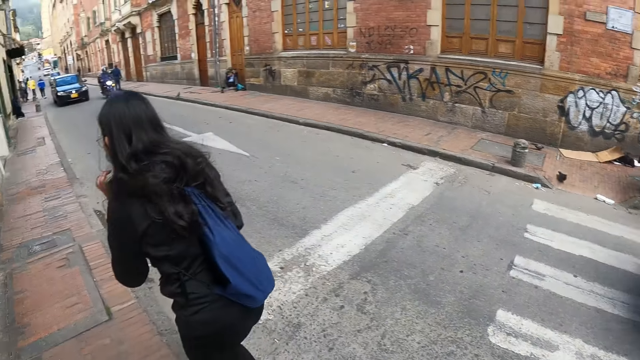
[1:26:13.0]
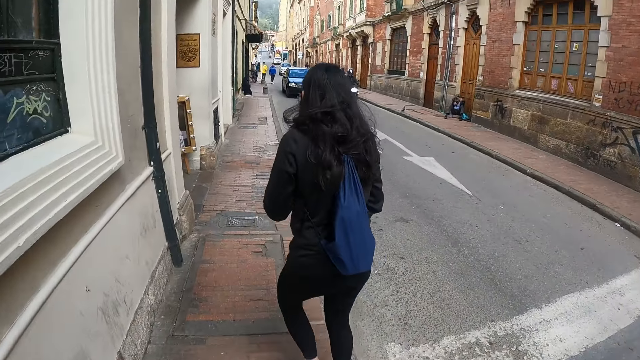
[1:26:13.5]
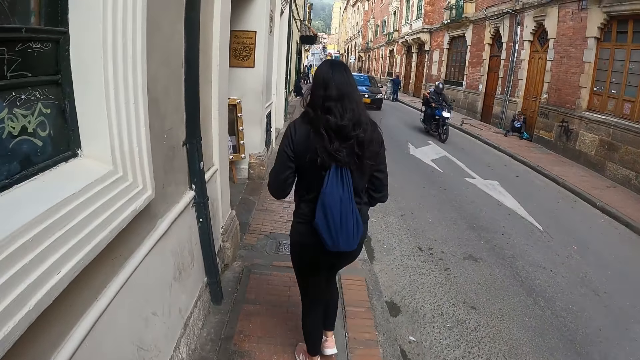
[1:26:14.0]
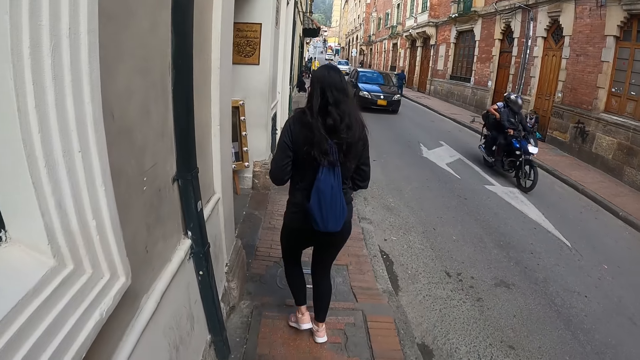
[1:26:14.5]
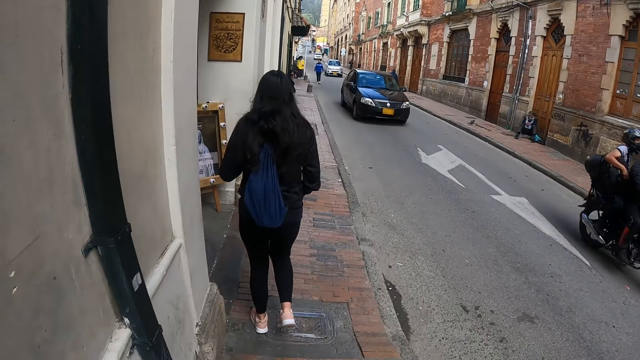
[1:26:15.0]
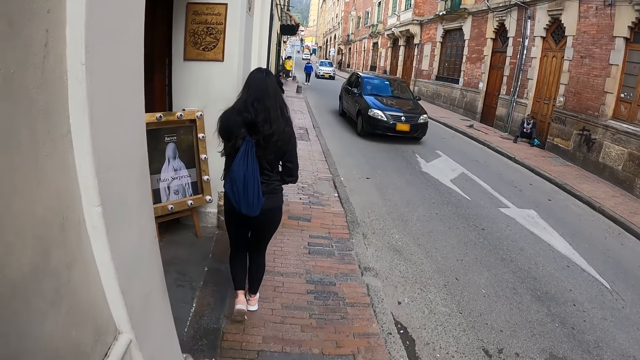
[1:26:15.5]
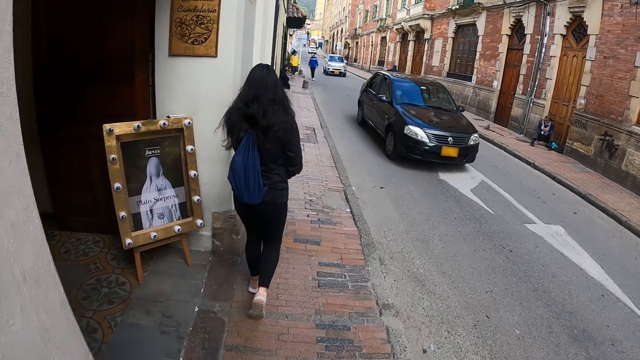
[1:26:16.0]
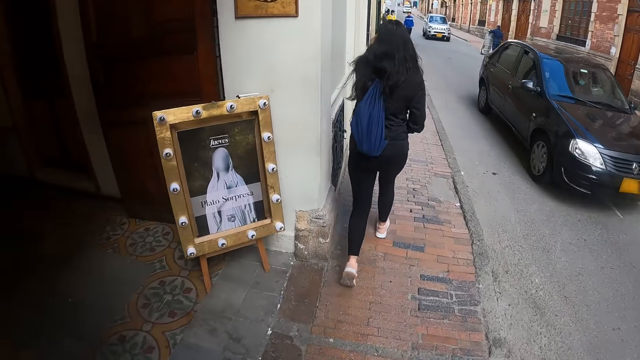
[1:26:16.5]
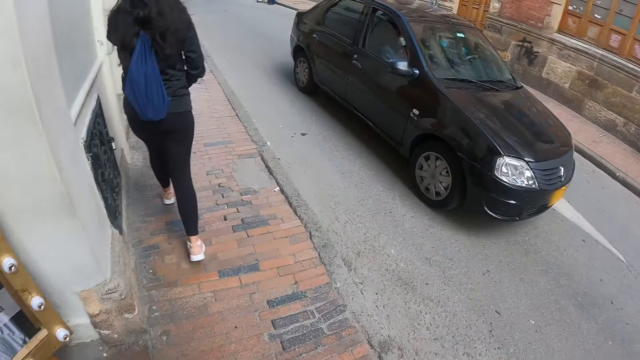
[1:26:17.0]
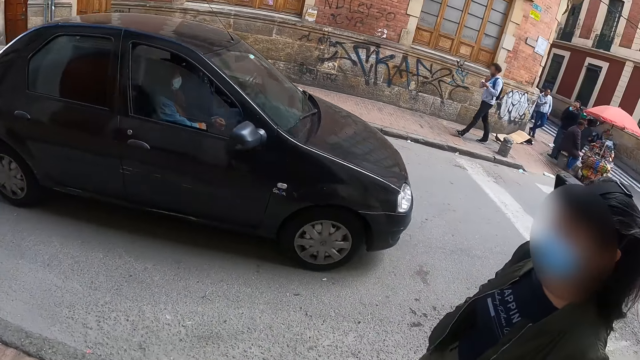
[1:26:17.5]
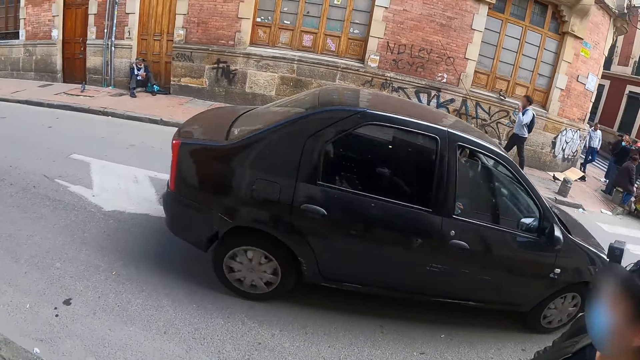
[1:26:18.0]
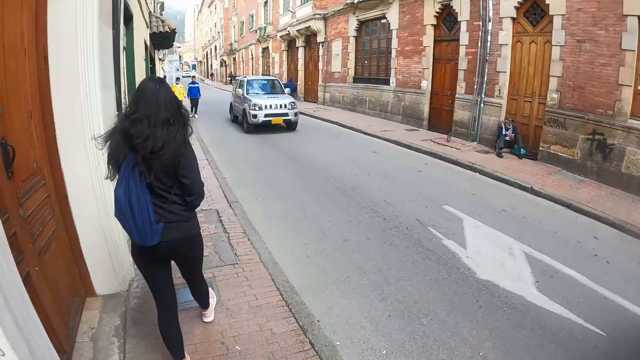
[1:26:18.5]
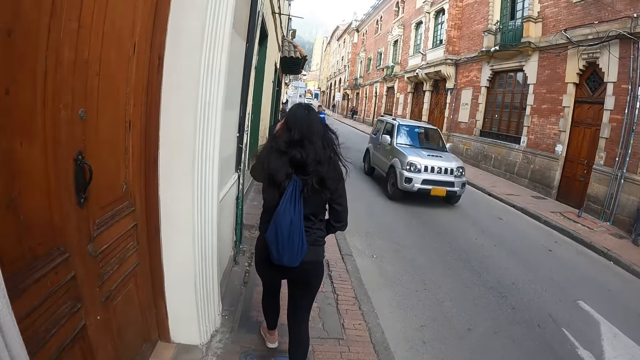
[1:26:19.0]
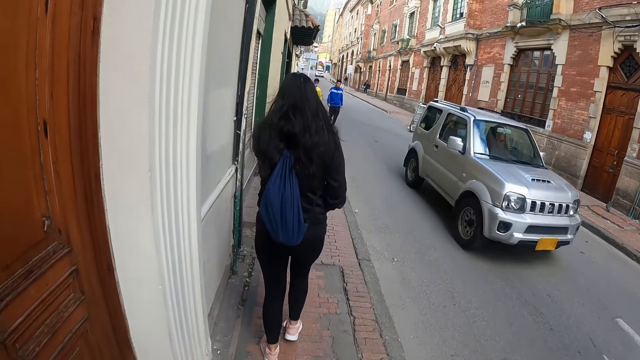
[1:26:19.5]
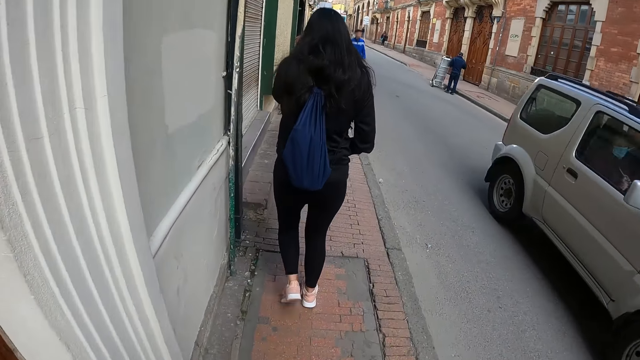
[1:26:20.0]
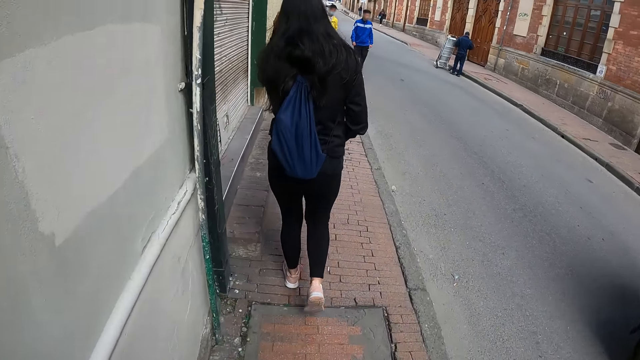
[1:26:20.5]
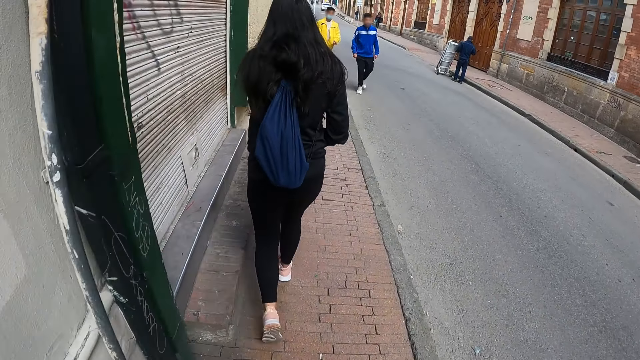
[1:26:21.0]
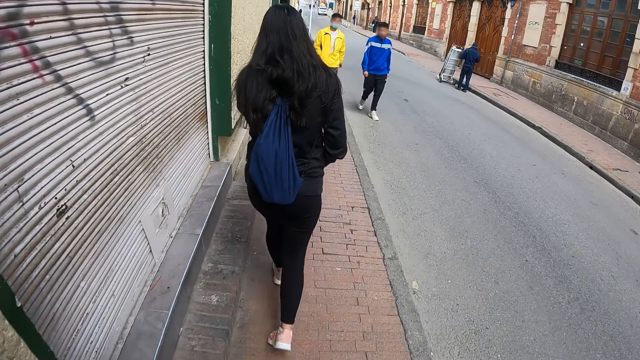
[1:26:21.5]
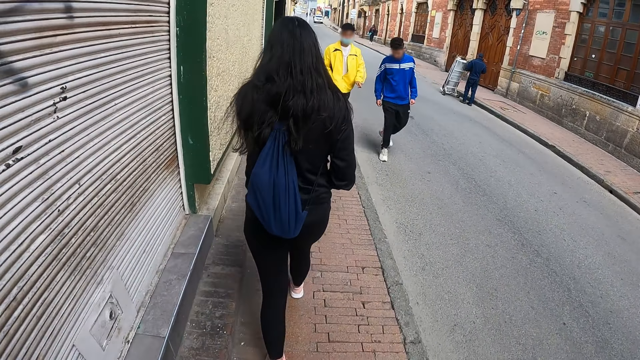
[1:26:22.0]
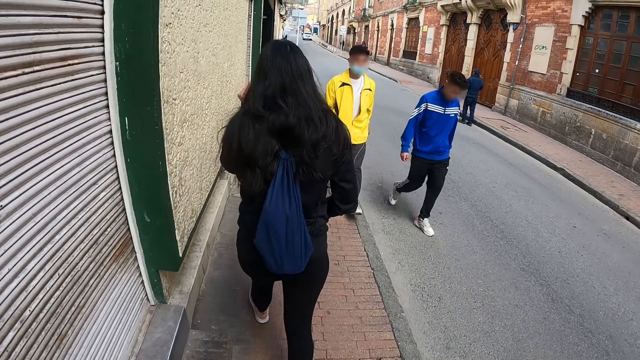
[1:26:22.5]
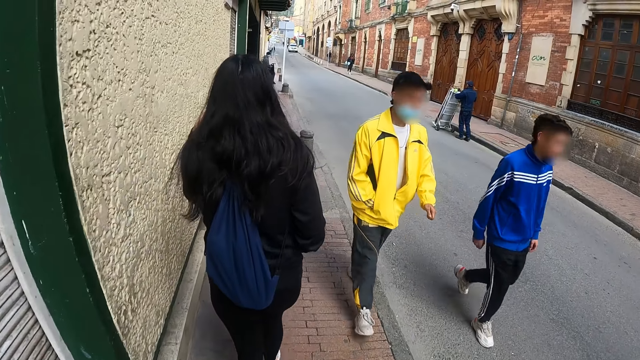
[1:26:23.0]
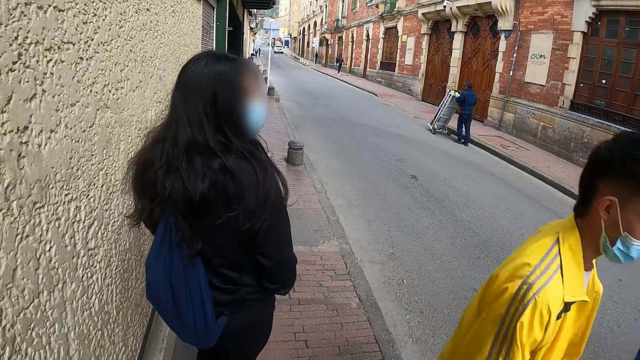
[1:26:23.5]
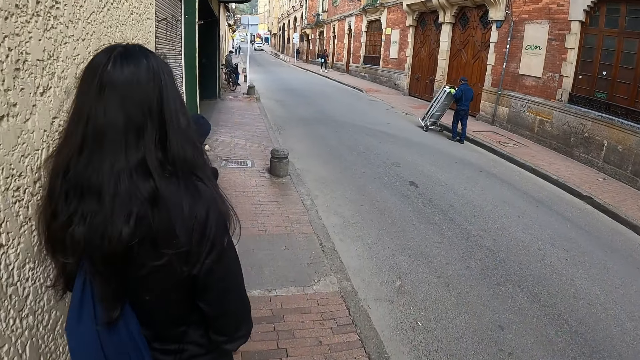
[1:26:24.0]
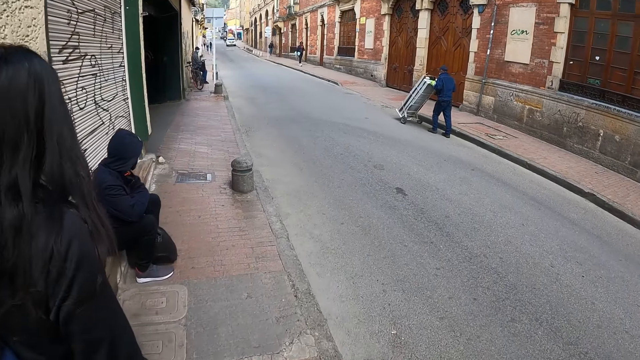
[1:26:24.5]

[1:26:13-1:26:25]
The camera wearer walks along the sidewalk. They look around the road. They walk along the sidewalk.

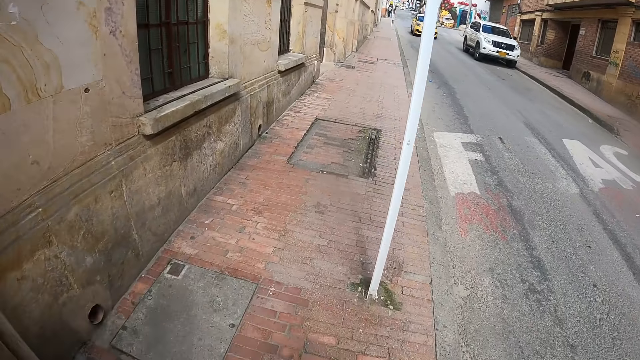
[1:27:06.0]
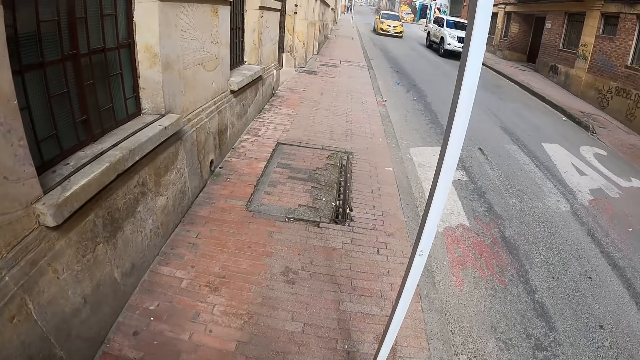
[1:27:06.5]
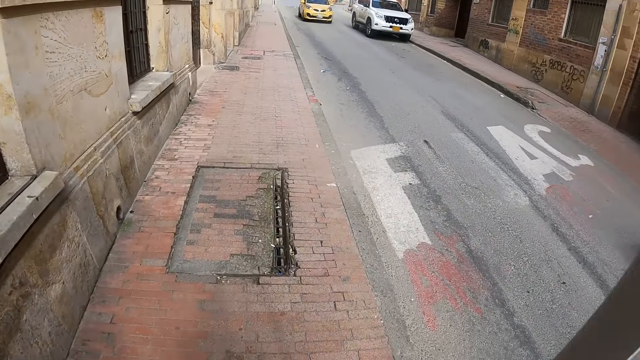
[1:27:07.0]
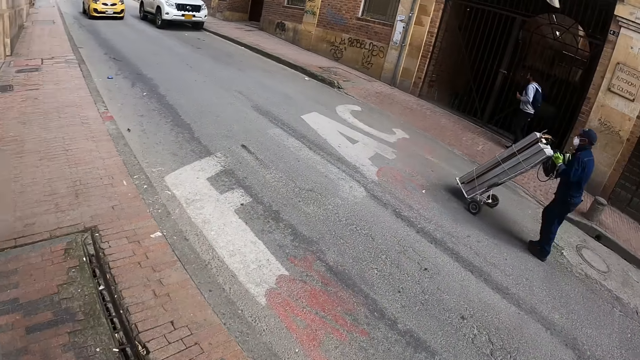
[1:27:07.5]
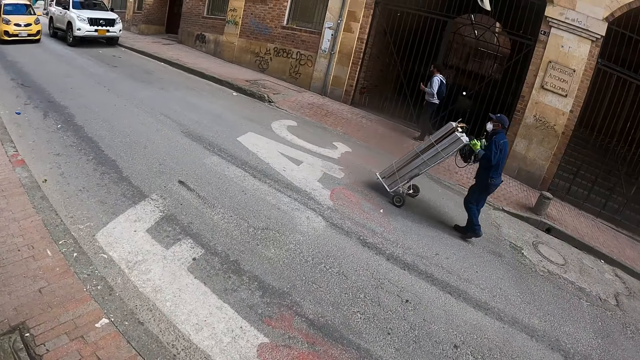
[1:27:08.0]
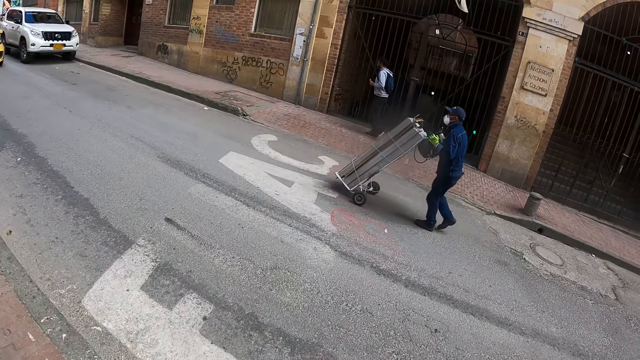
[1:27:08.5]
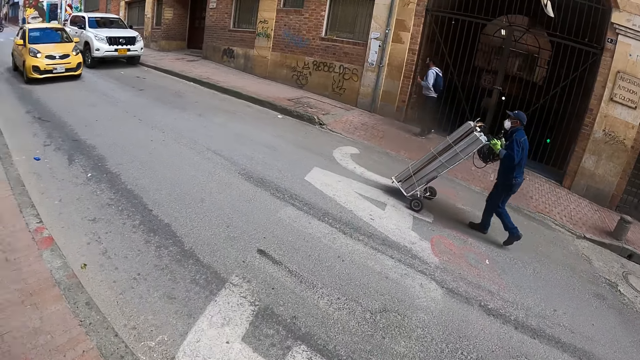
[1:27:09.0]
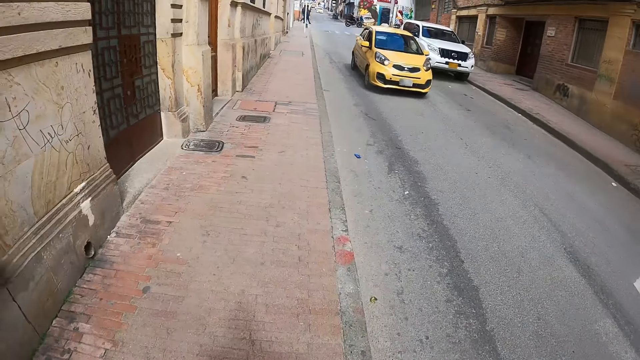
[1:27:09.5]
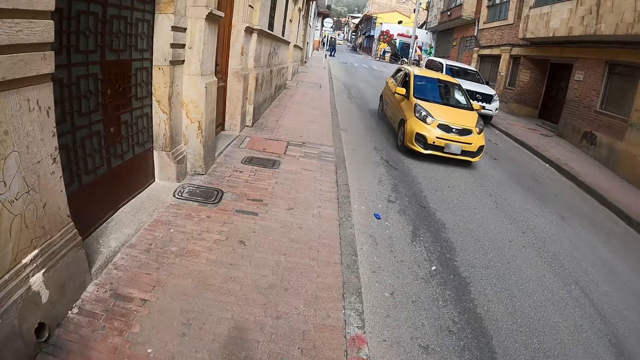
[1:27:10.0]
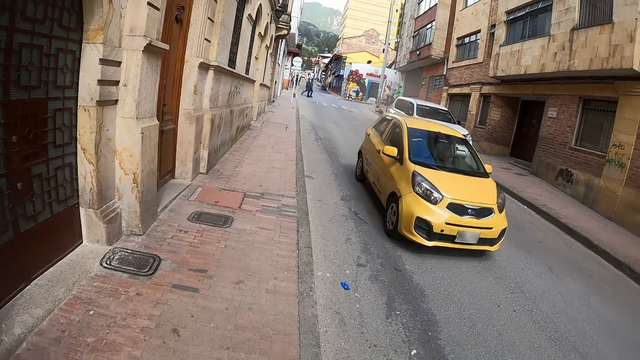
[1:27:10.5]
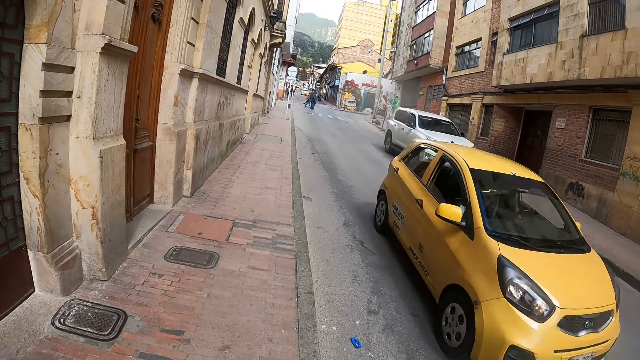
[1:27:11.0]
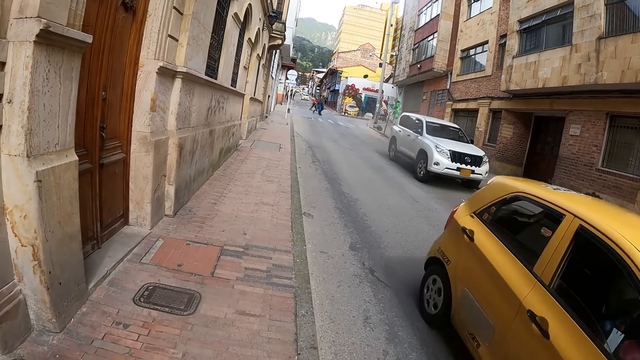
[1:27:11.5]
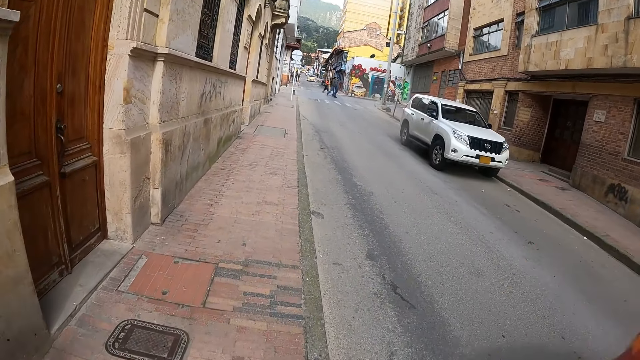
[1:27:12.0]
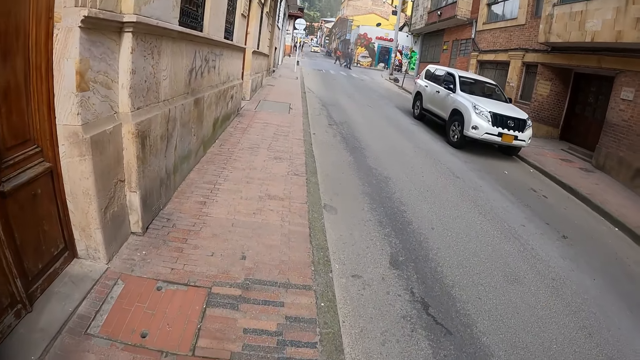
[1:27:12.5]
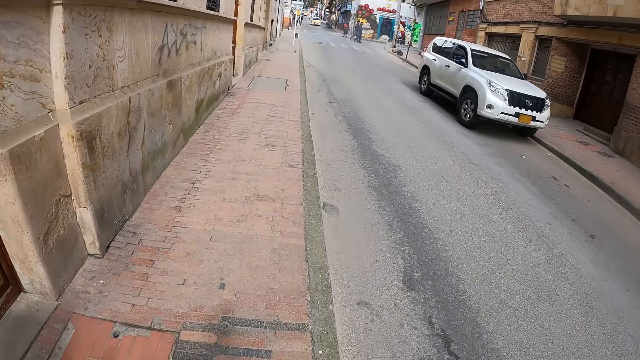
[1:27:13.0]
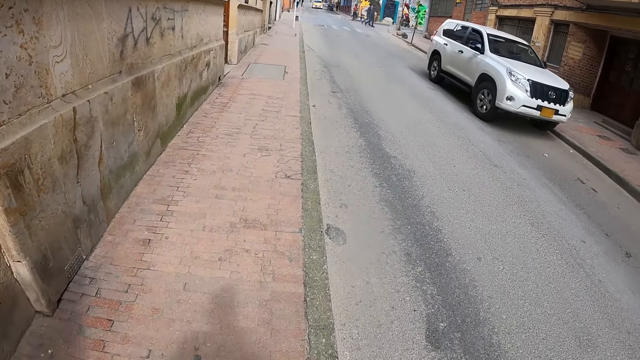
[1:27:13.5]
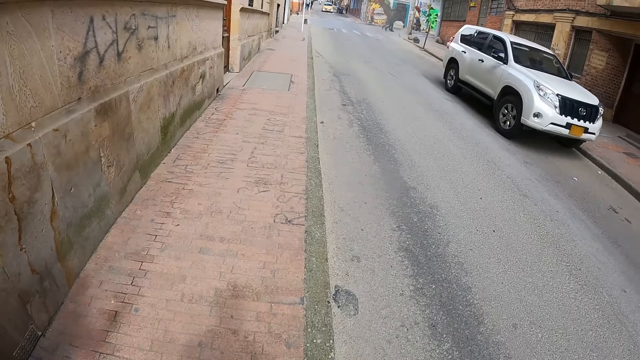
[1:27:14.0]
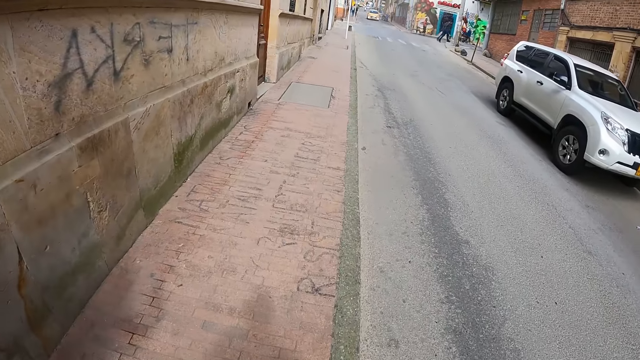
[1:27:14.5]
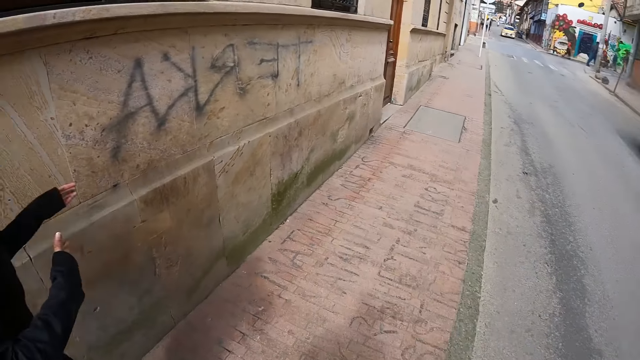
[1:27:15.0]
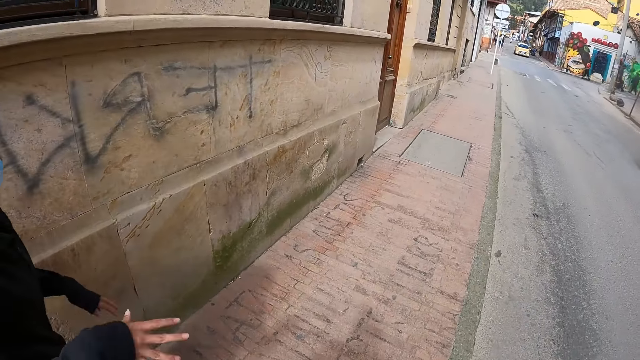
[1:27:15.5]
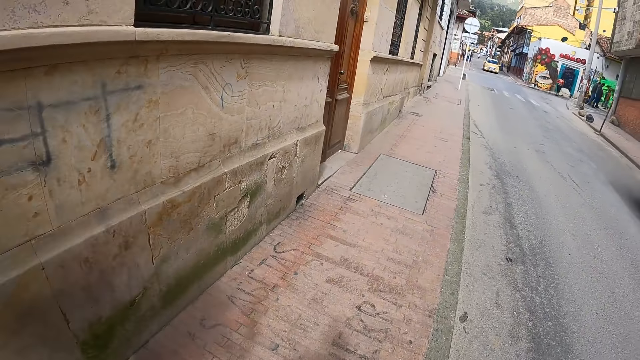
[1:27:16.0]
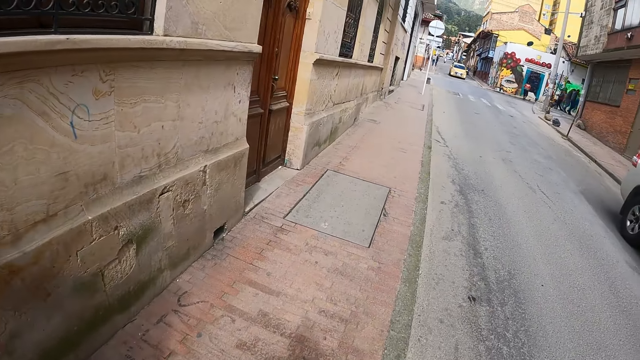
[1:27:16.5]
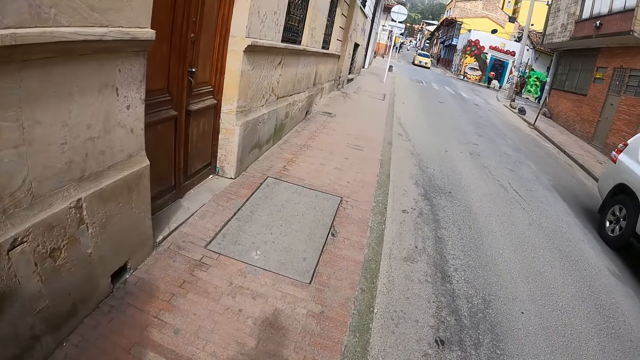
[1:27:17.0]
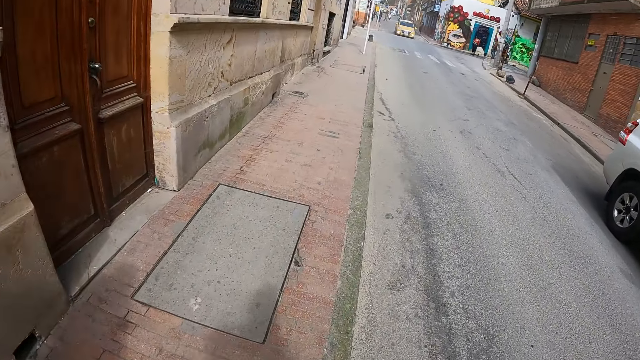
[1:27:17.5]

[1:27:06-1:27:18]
The camera wearer looks around the road. They walk along the sidewalk. A person moves her hands. The person dialogues with the camera wearer. The camera wearer and the person walk along the sidewalk. The camera wearer looks around.
